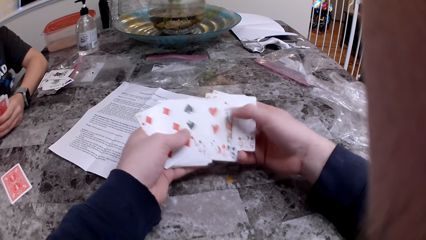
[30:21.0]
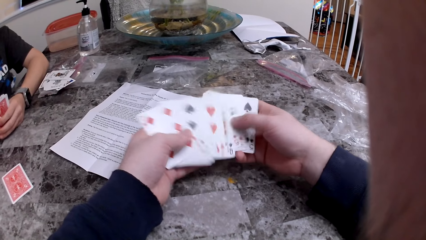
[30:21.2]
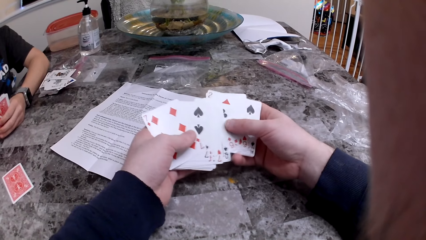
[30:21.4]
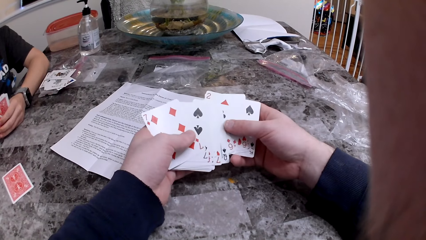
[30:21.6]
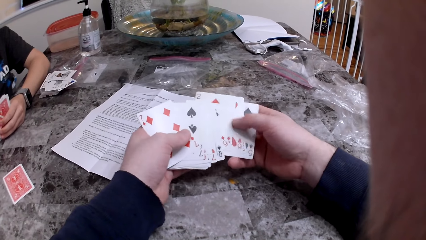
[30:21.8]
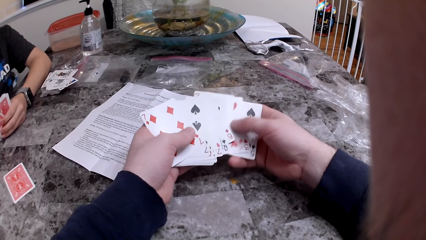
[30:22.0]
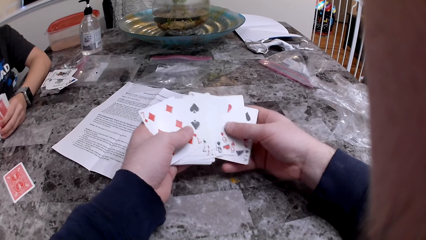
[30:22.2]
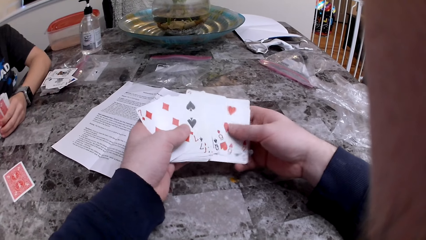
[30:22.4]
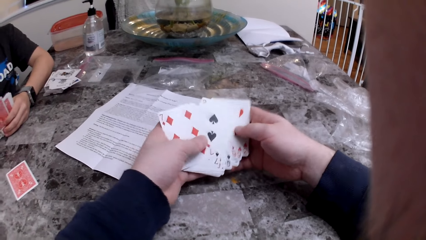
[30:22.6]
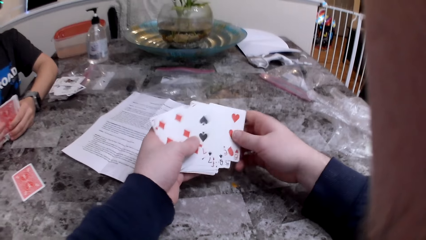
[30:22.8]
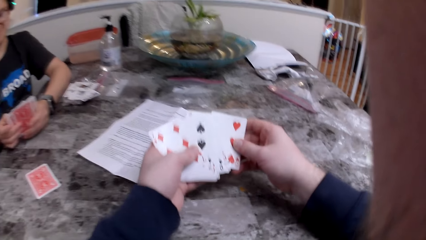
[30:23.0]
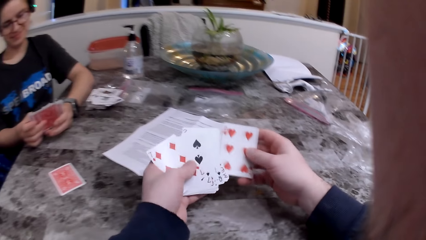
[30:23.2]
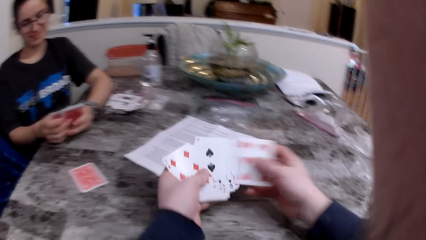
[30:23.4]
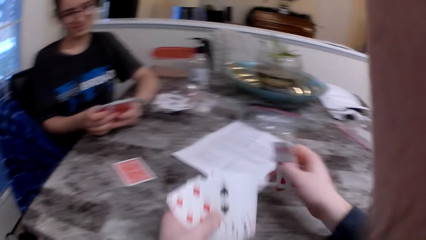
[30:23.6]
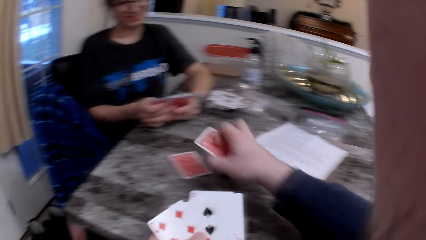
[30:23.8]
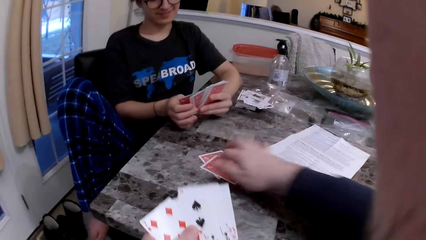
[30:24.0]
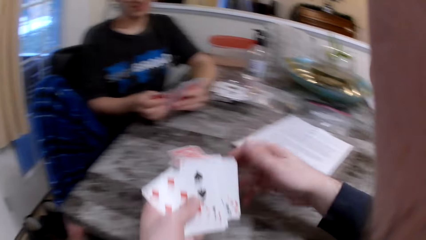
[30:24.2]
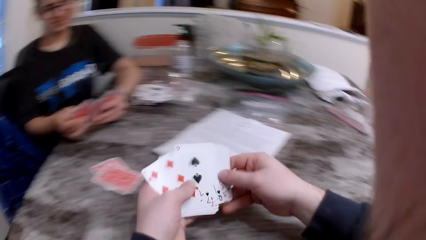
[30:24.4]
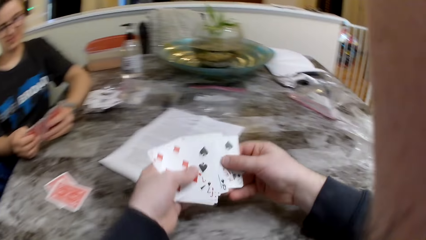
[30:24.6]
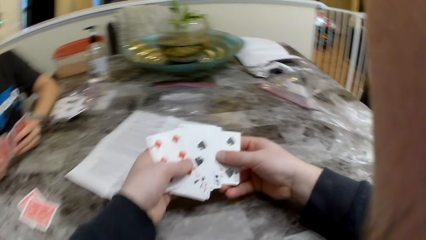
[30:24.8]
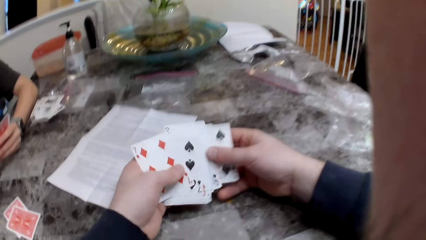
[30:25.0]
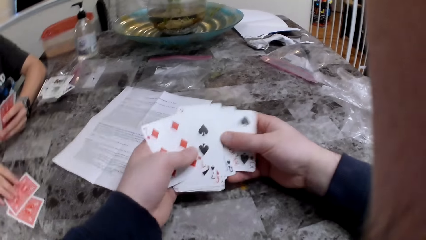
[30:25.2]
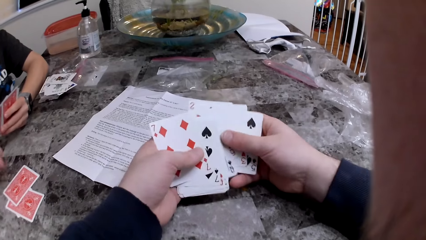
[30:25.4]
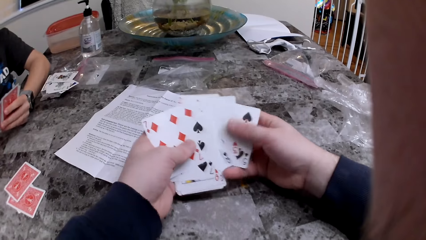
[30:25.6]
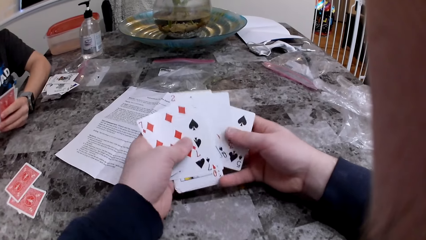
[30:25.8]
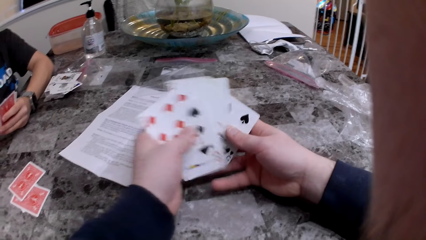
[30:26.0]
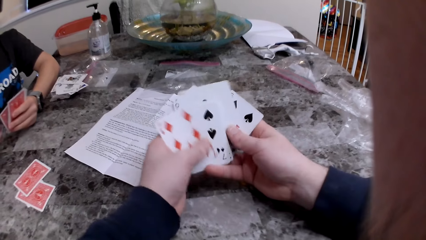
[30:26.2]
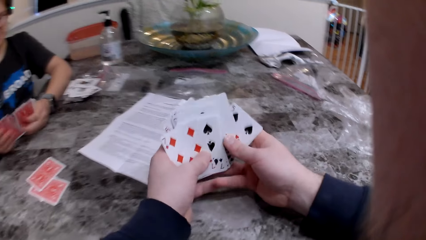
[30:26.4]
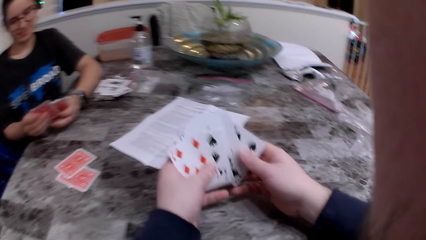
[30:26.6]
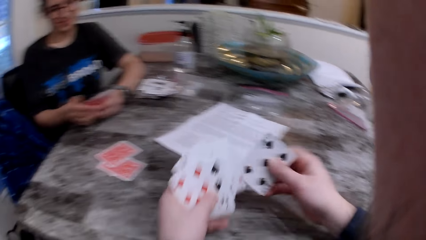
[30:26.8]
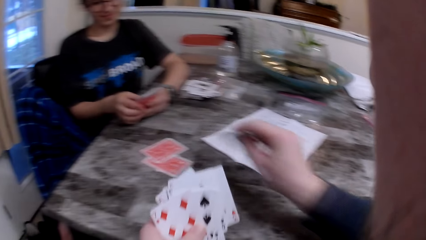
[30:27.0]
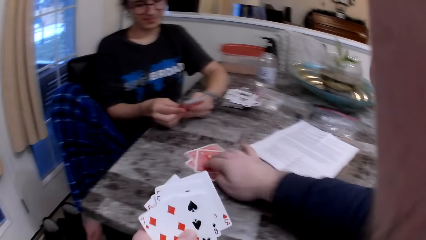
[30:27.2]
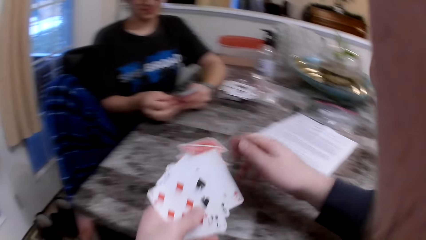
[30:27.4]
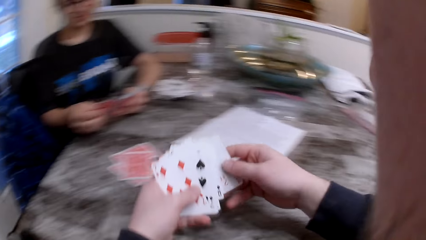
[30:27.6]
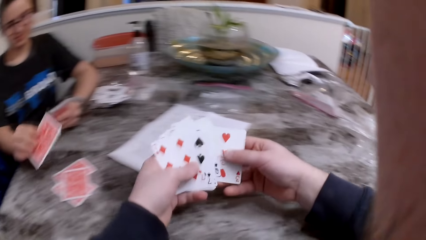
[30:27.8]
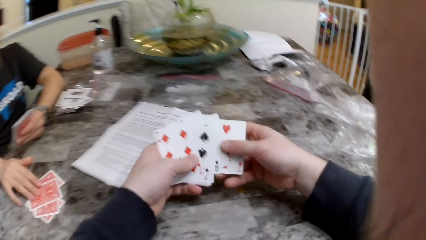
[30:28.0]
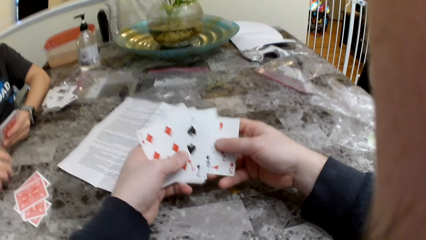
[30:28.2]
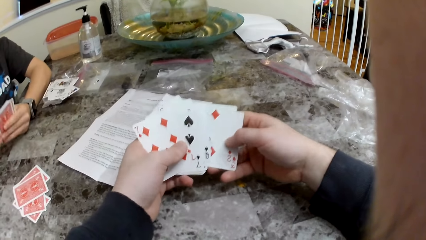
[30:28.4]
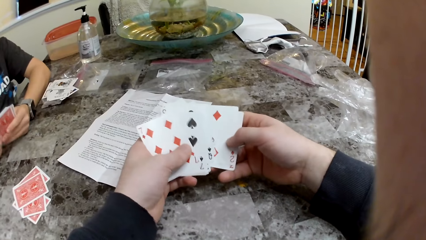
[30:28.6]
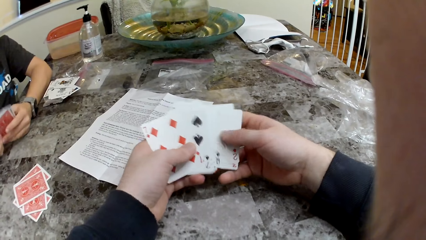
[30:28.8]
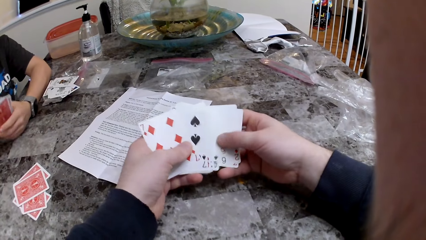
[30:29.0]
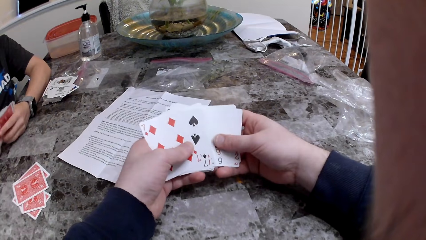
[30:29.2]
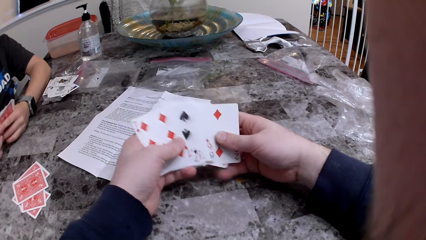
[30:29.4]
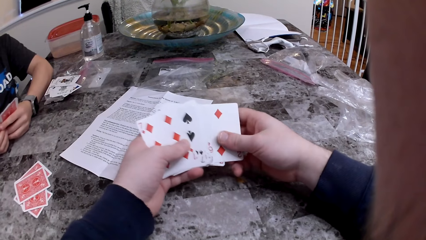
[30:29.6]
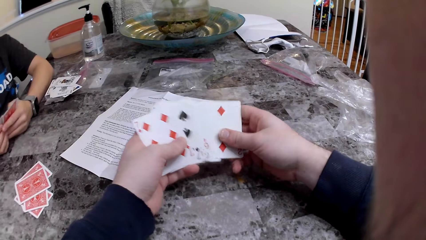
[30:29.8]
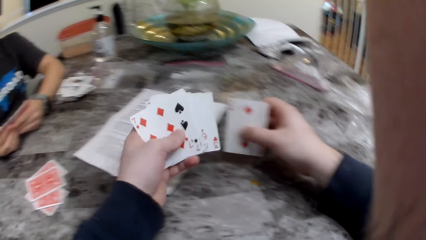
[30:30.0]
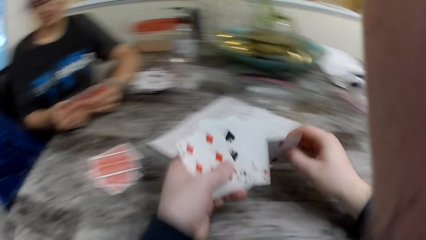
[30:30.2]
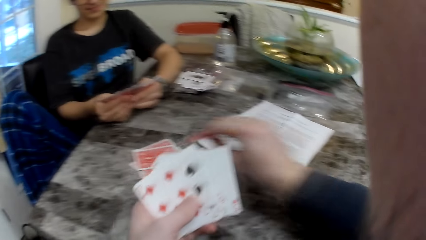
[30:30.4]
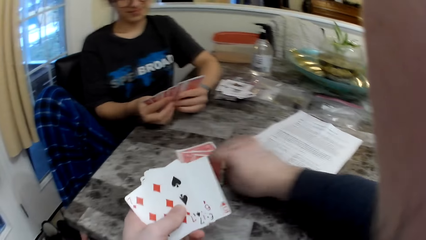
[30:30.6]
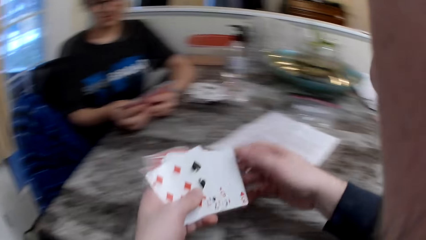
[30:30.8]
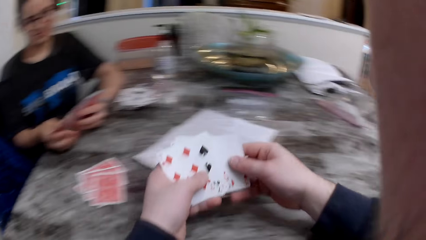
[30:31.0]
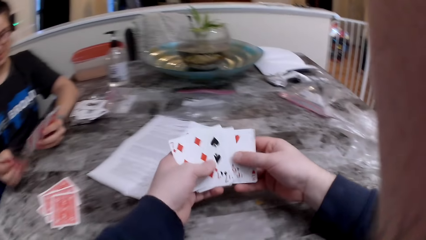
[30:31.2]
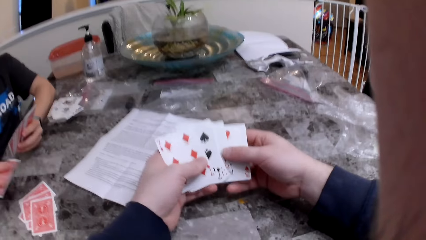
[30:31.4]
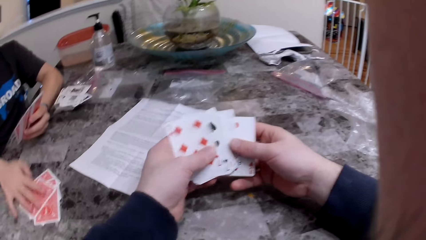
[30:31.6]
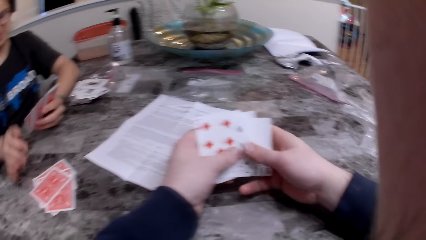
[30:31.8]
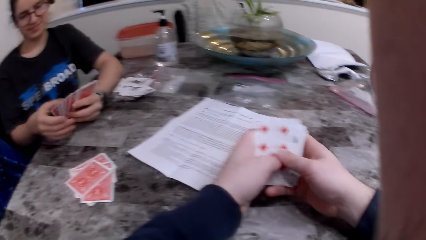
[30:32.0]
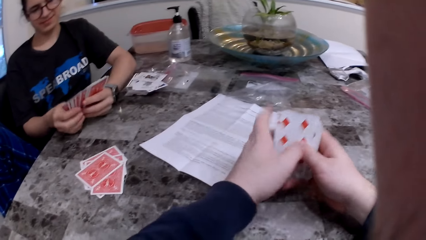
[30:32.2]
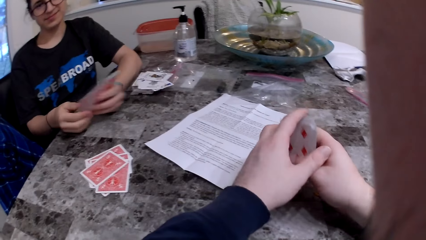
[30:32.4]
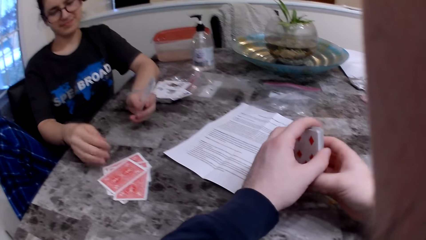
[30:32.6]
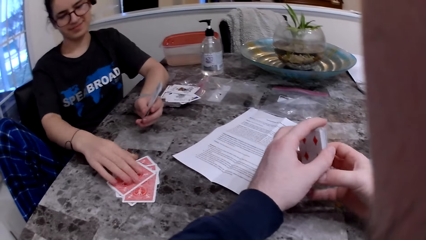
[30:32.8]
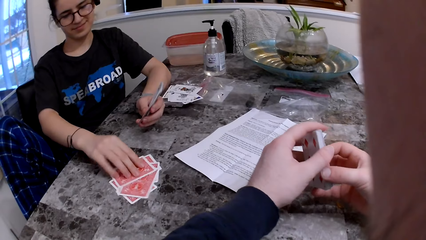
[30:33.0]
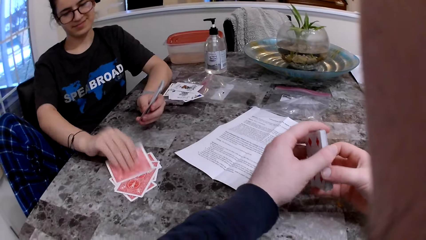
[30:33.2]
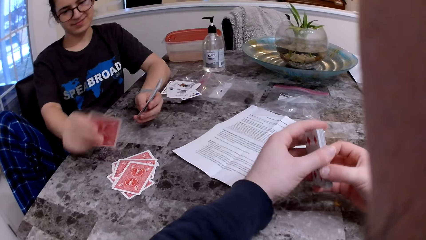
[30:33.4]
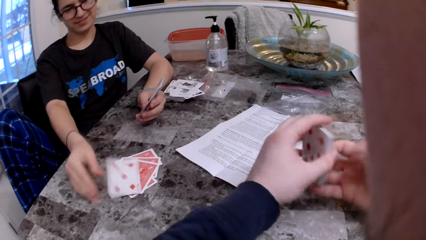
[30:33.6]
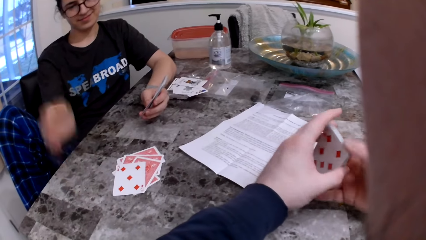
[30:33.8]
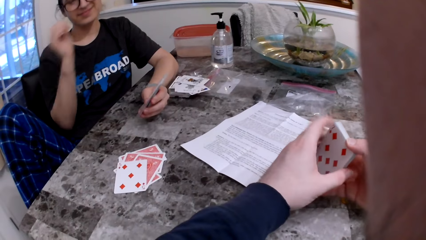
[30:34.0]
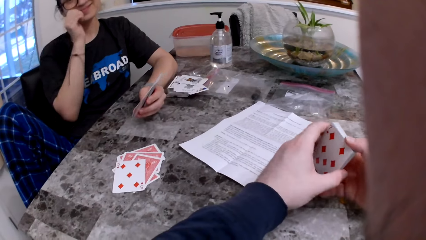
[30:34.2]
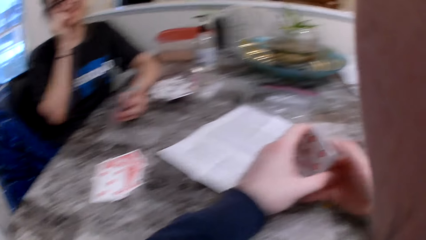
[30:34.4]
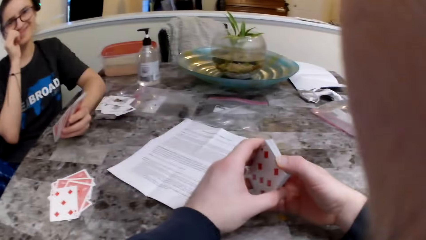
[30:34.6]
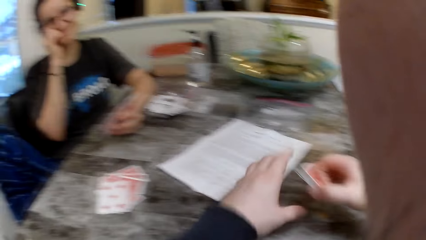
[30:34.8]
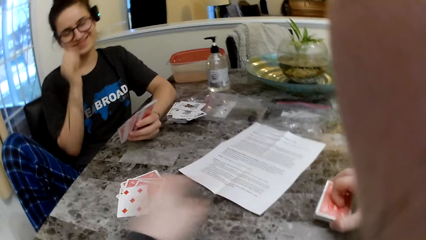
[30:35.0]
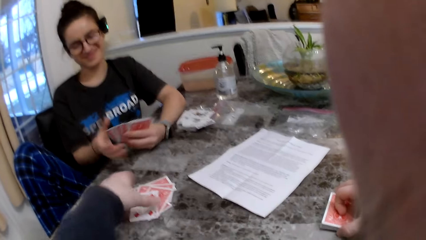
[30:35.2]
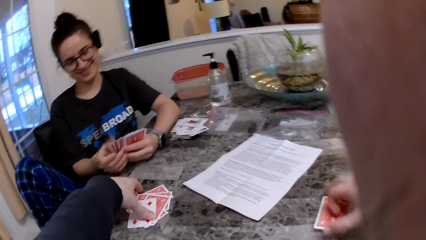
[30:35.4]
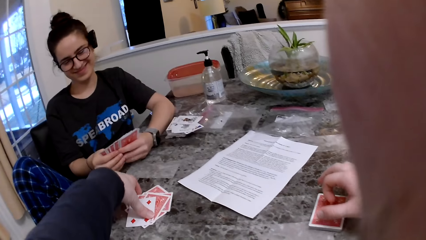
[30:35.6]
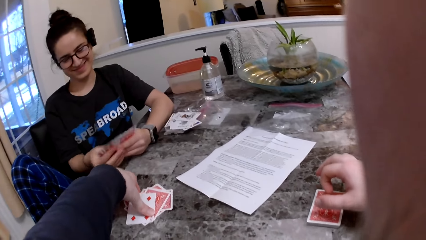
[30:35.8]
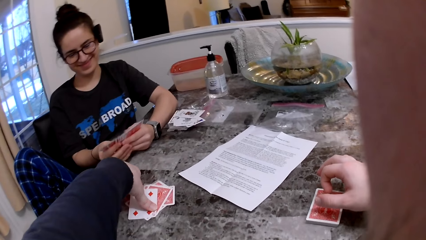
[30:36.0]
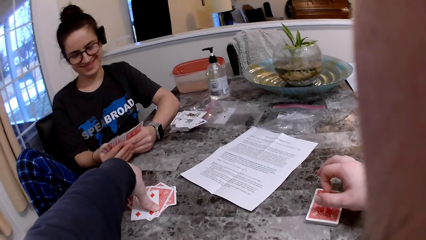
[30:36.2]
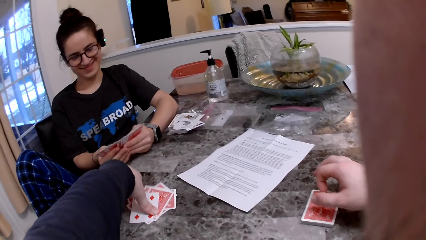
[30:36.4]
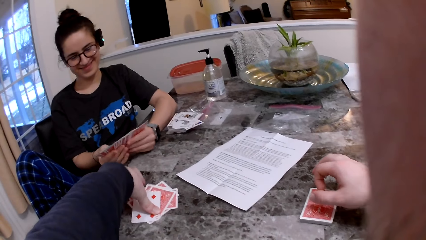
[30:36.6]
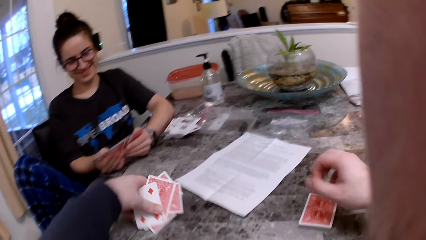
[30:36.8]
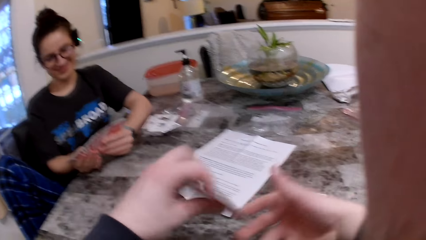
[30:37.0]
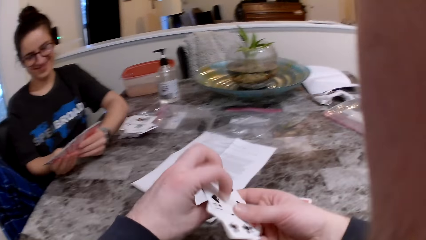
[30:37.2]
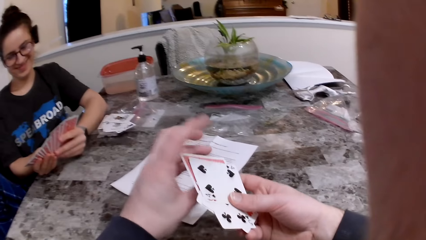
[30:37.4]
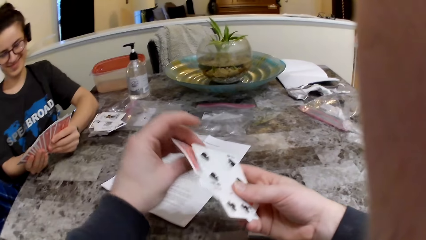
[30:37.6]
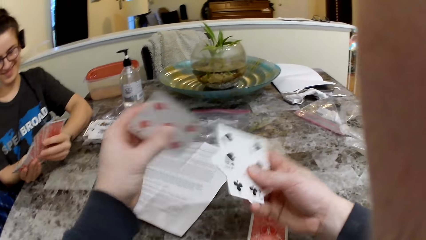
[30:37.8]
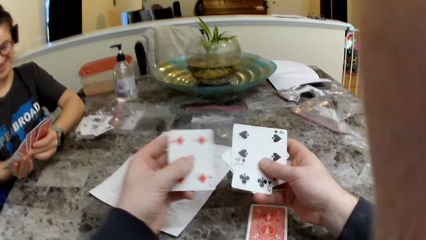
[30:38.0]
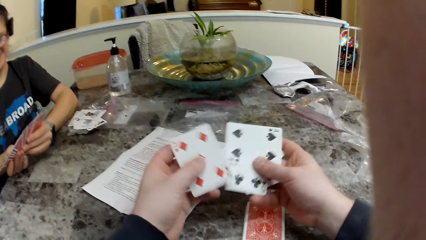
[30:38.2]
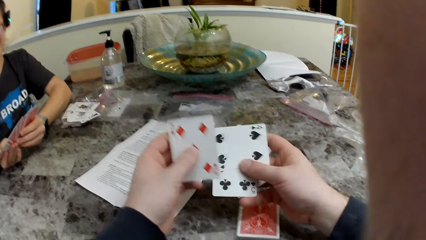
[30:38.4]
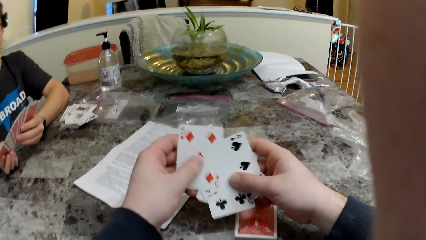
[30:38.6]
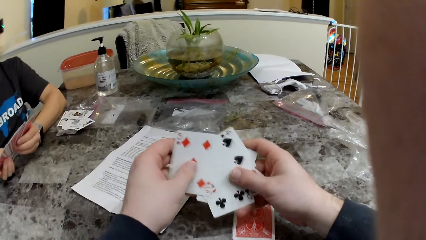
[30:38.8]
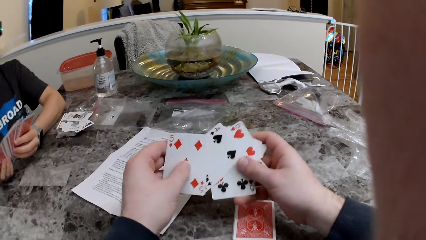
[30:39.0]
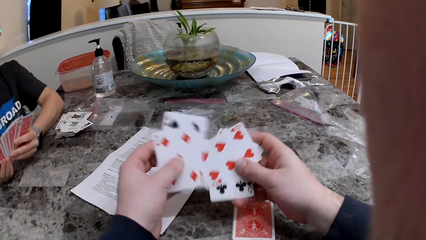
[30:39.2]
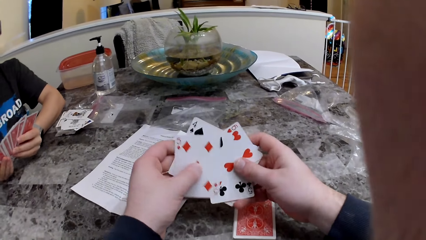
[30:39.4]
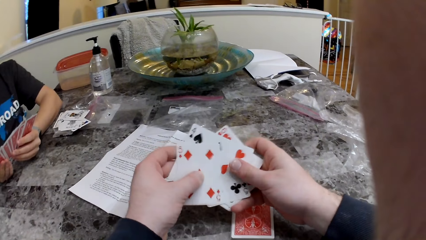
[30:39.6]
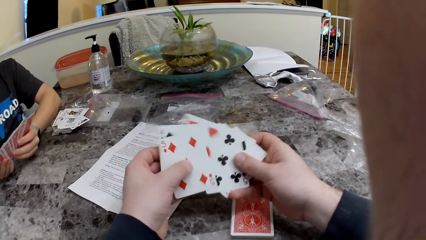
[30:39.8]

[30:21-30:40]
The camera wearer drops a card on the table with his right hand. A woman puts the card on the table. The camera wearer puts the card on the table. The woman puts the card on the table. The camera wearer puts the card on the table. The woman puts the card on the table. The camera wearer arranges the cards. The woman flips the card on the table with her right hand. The woman adjusts her glasses with her right hand. The camera wearer picks up some cards on the table with his left hand. He passes the cards in his left hand to the right hand. He arranges the cards.
